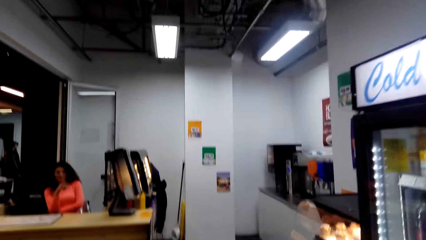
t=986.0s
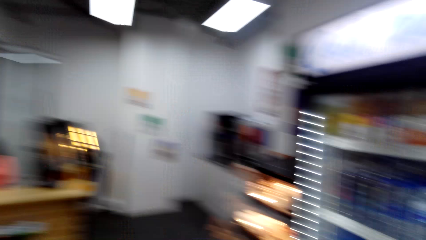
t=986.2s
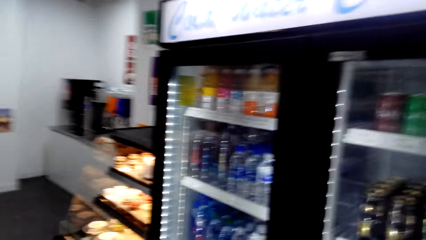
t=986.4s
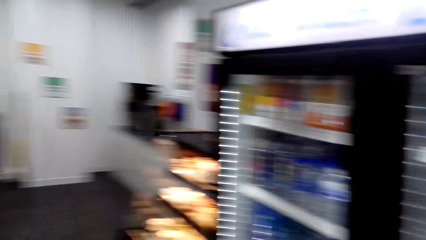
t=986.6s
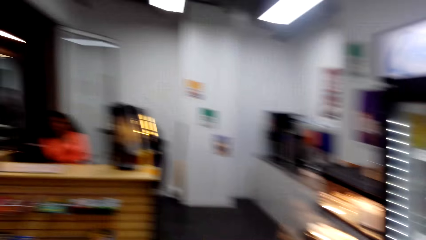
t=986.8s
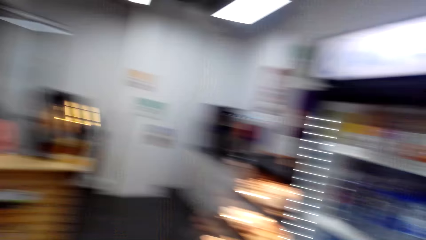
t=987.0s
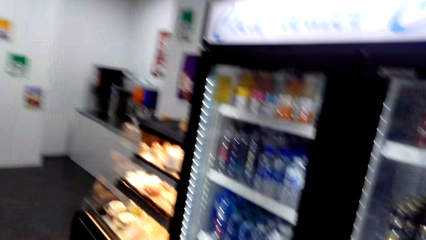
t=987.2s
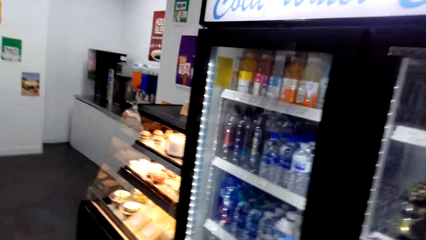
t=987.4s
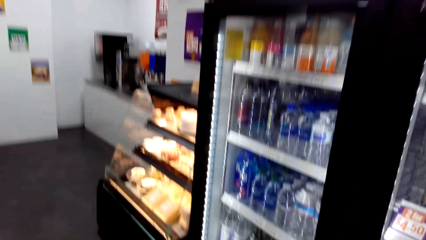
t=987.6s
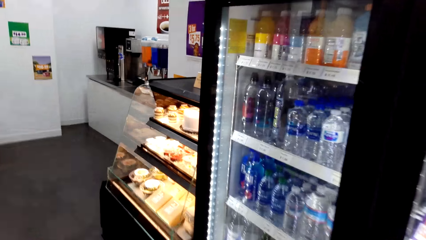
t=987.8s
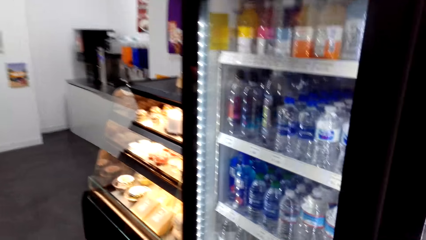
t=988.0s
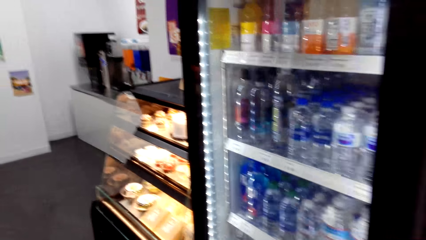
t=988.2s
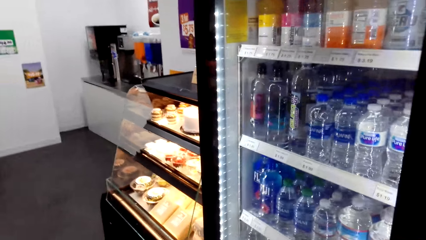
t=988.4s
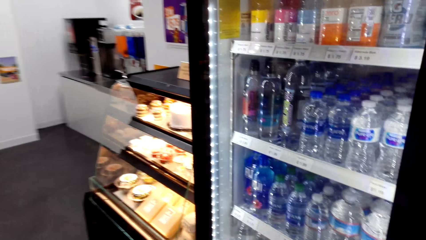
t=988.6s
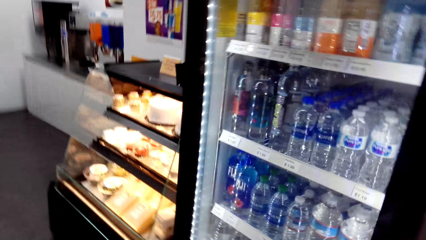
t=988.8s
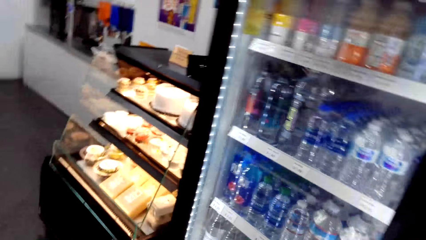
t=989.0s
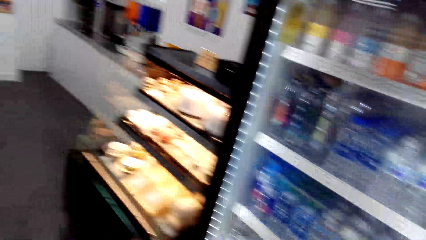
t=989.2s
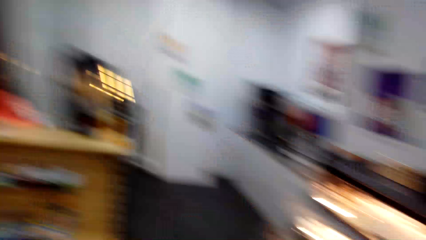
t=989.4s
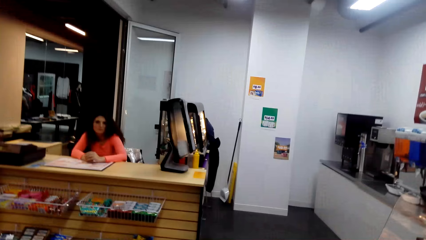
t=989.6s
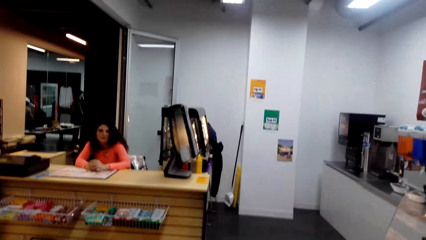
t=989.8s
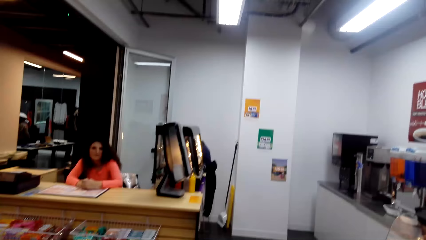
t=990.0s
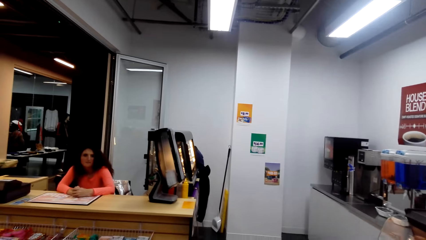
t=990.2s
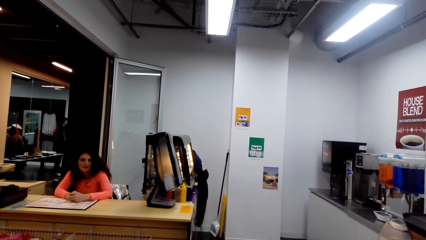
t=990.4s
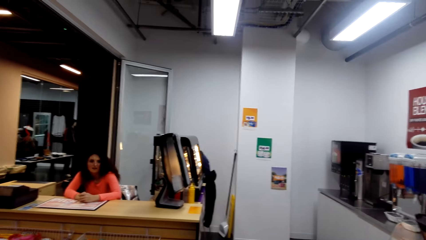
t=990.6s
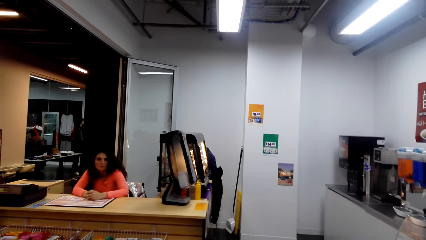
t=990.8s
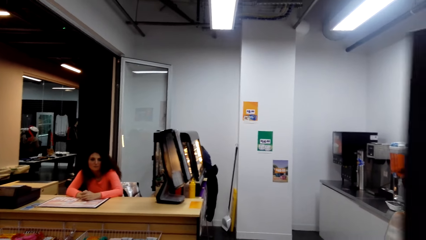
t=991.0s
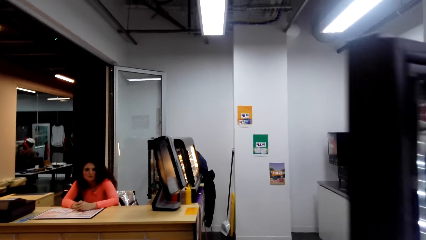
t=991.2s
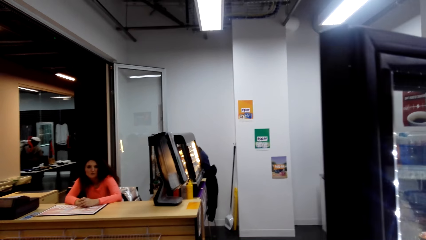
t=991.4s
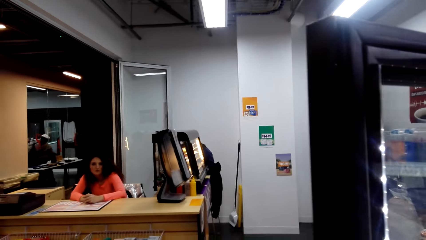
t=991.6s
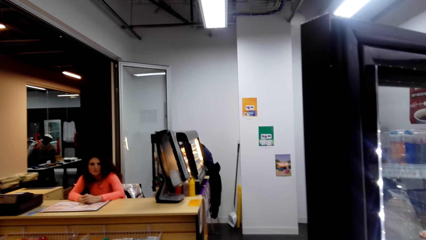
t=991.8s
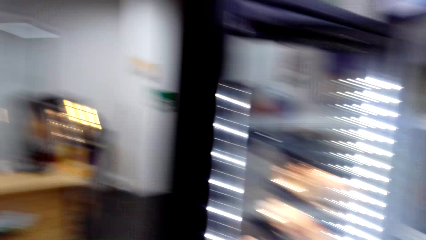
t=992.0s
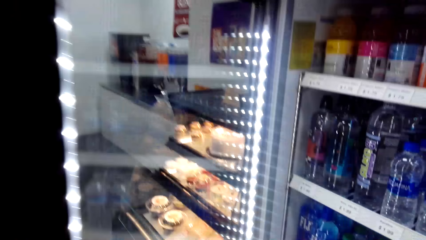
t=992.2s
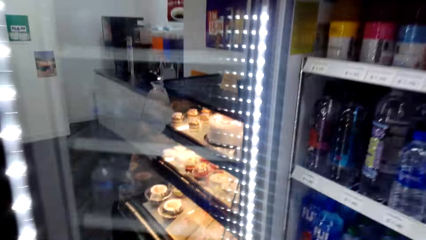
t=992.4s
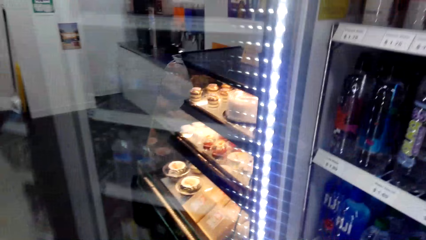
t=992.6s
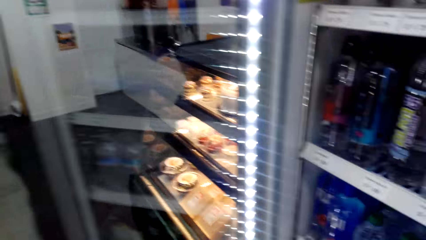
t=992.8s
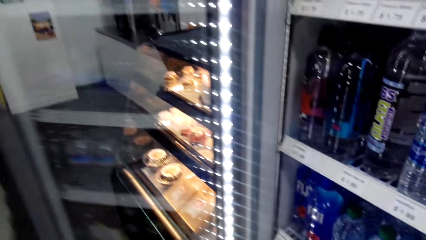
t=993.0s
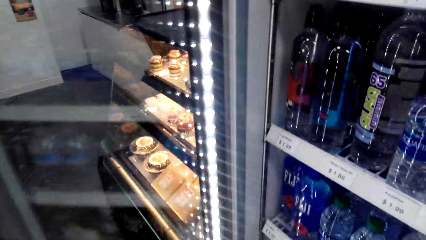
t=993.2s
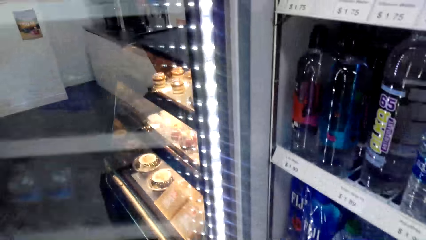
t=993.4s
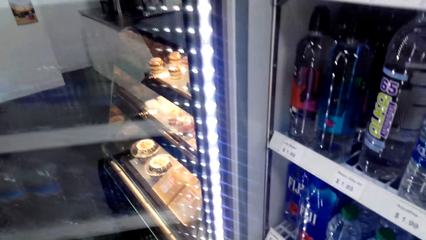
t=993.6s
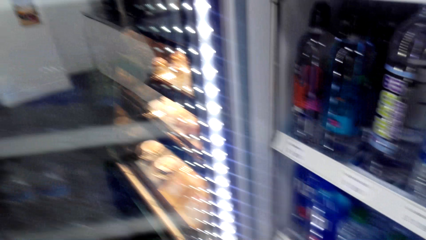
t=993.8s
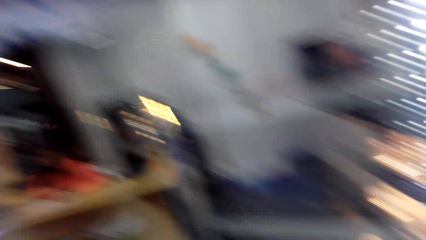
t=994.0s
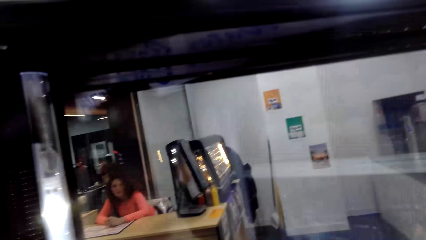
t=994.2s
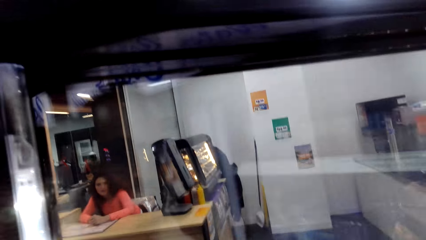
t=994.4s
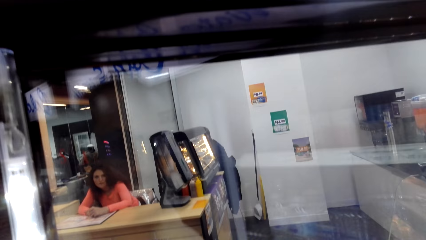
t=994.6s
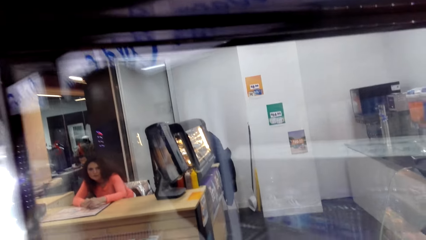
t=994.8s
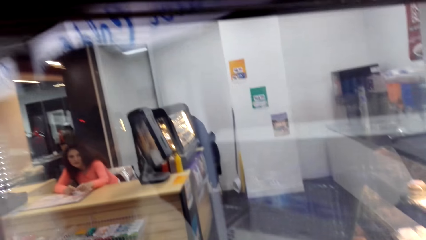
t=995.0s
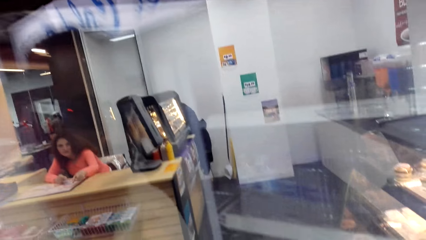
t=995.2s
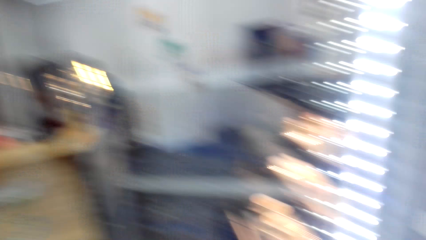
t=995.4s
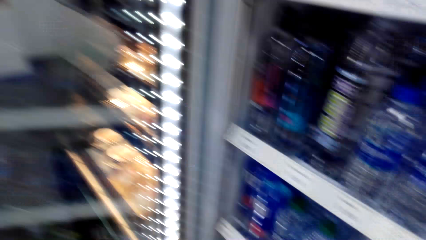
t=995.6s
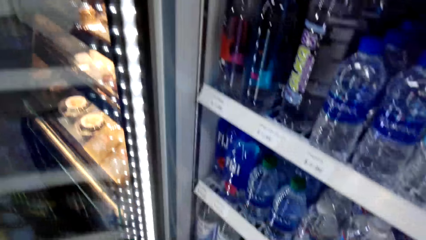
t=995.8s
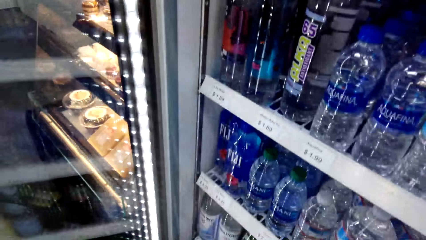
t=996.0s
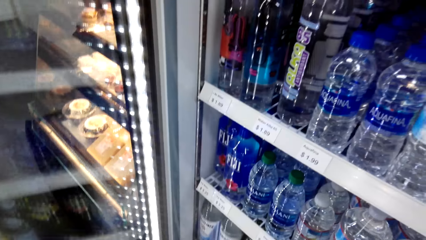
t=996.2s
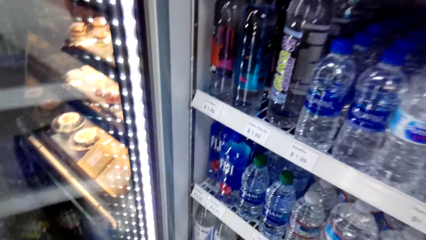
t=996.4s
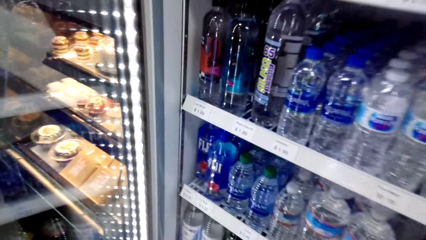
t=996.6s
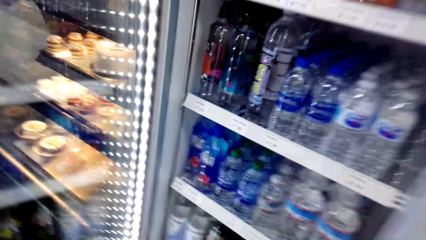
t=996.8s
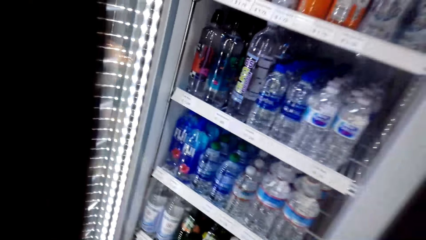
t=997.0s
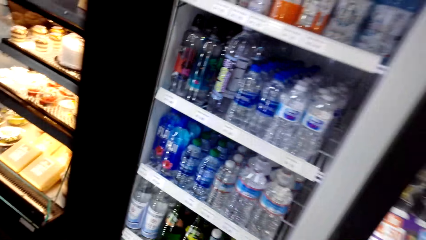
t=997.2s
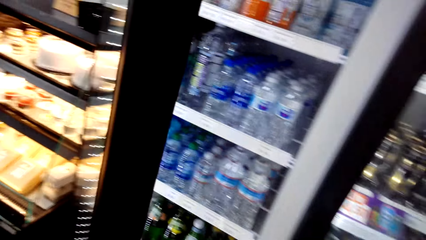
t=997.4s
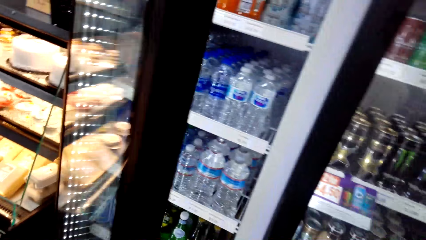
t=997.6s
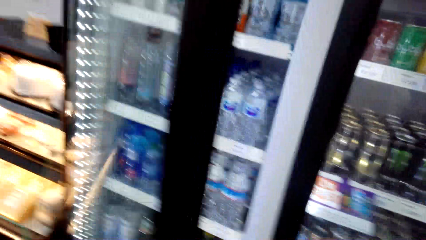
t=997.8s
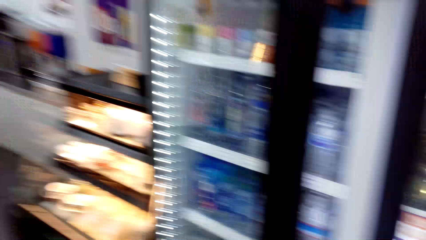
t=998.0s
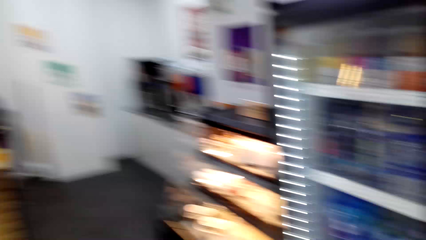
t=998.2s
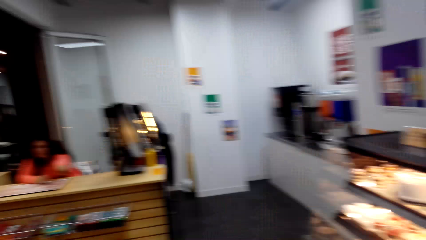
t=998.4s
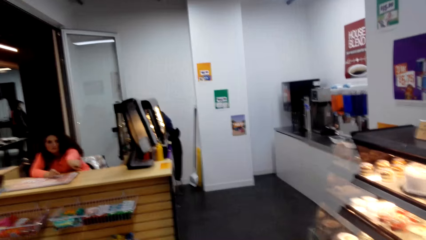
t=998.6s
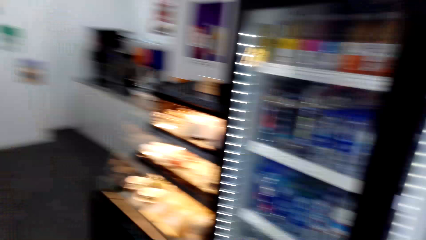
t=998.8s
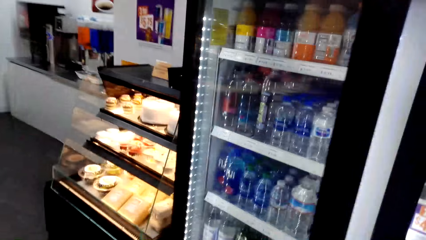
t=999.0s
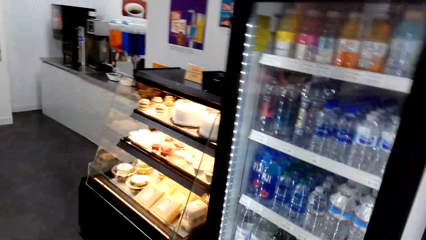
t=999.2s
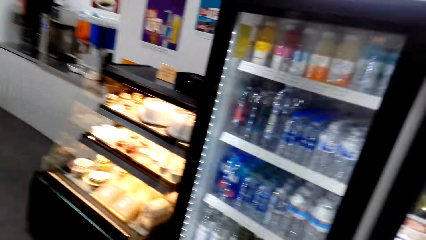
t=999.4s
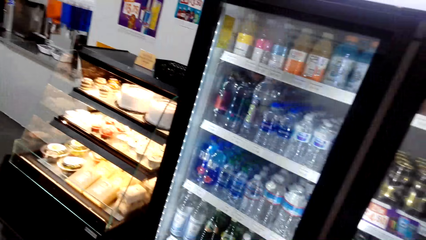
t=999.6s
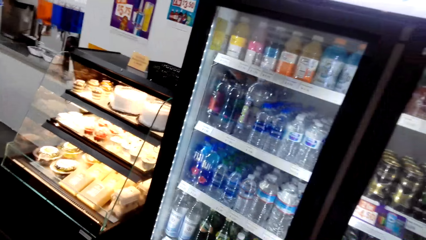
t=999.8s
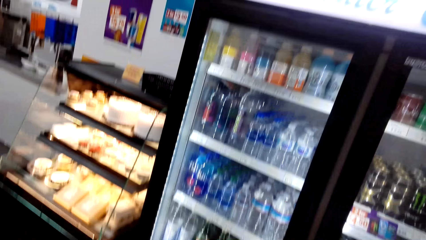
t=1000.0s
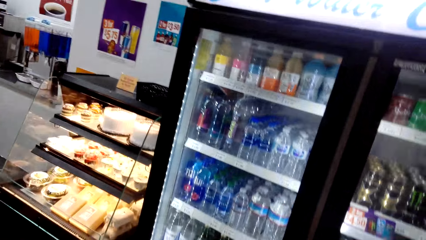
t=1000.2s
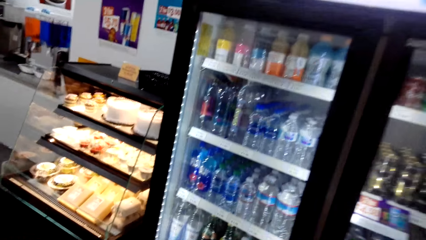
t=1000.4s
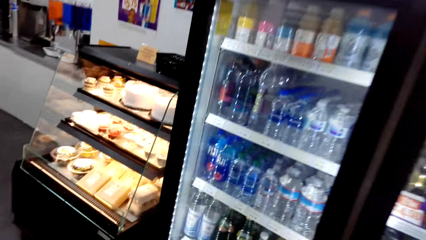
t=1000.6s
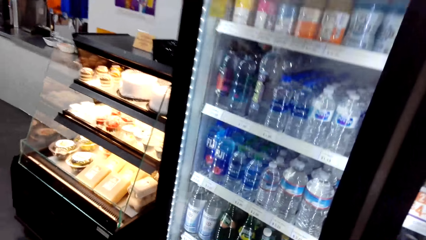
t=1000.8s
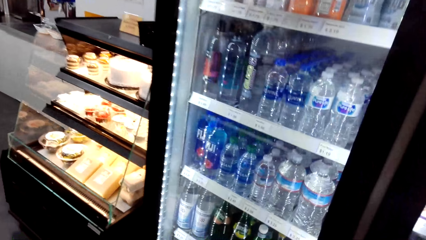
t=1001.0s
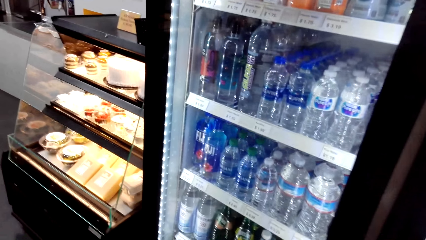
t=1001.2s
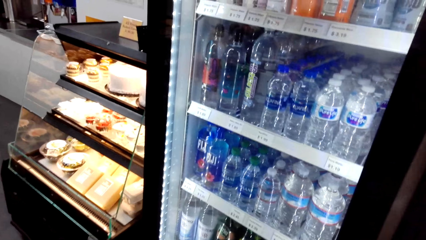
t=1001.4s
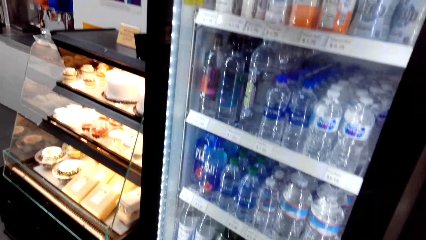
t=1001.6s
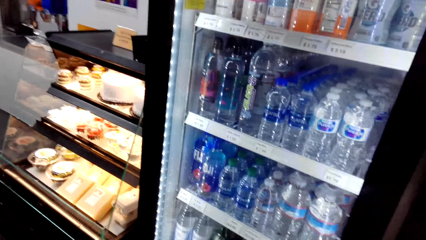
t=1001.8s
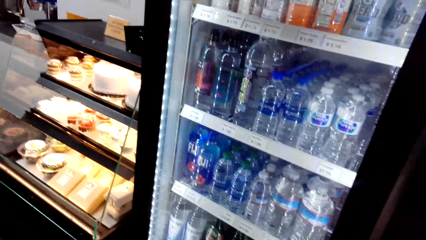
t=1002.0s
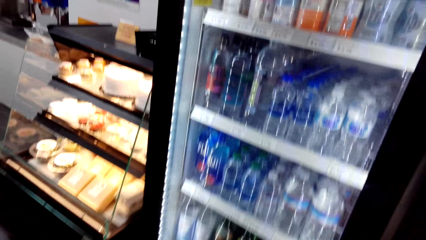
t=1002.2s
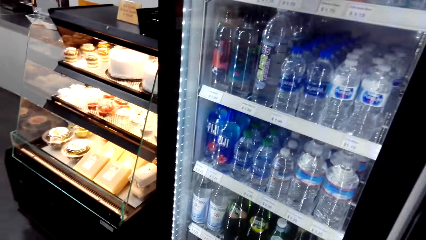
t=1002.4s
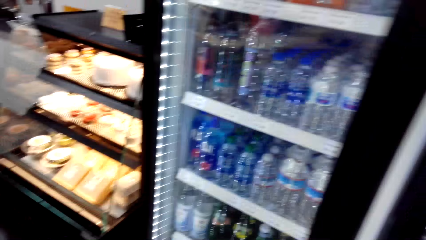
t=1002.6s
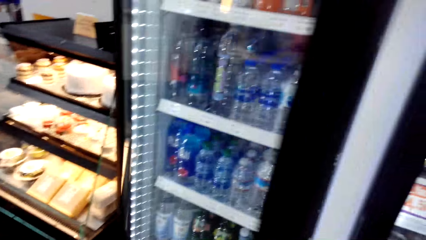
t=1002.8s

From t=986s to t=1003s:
The camera wearer talks with others. They turn around. A man leans on the table. The camera wearer opens a fridge. They turn around. They turn to the side. They close the fridge.
